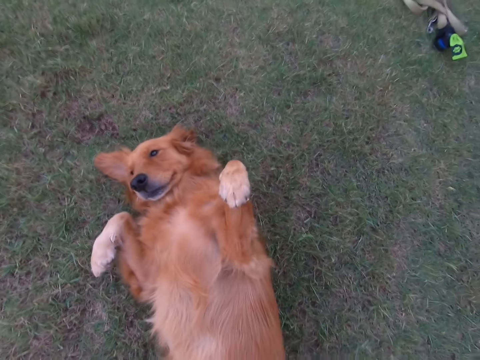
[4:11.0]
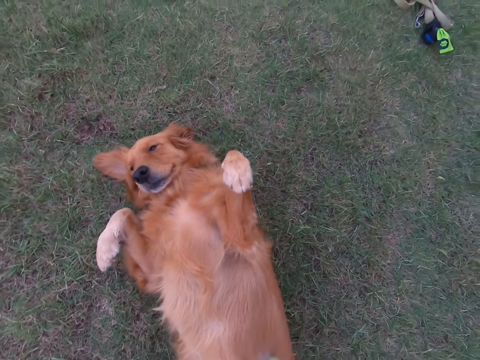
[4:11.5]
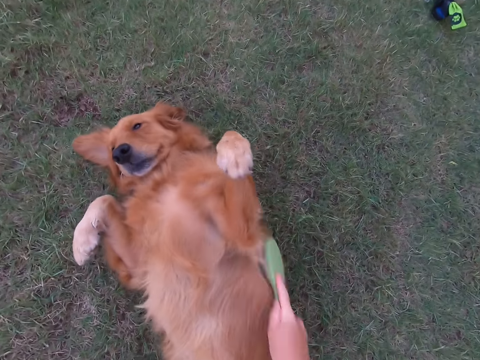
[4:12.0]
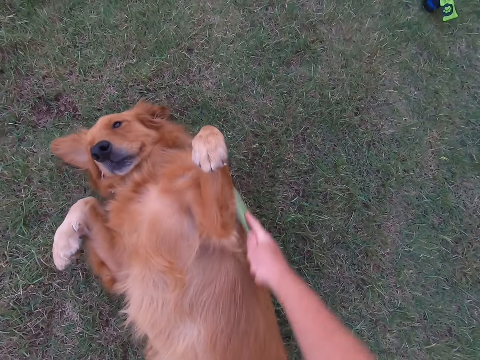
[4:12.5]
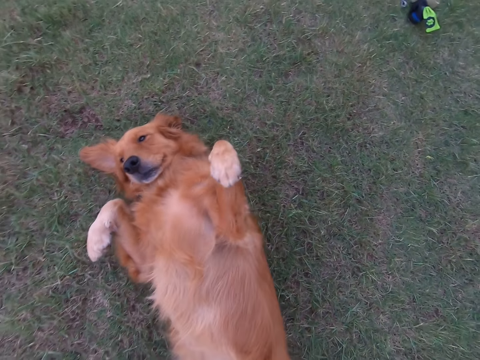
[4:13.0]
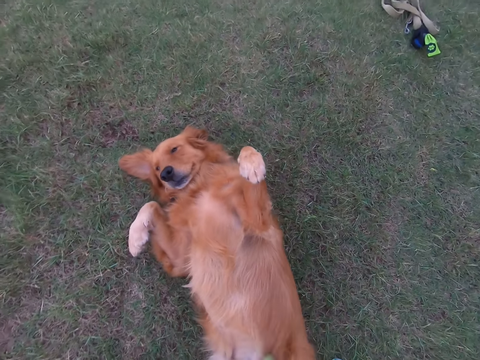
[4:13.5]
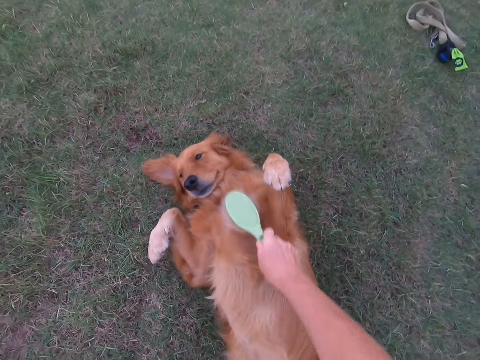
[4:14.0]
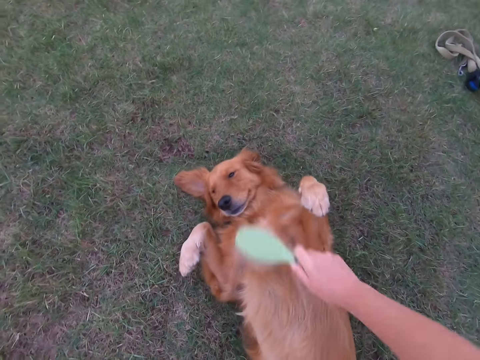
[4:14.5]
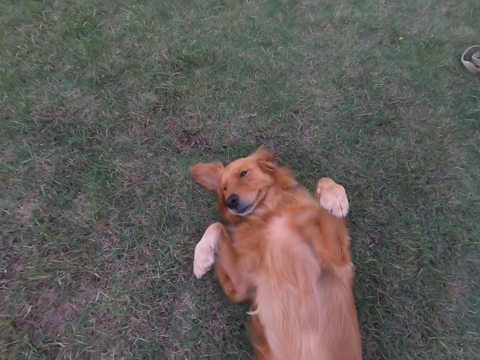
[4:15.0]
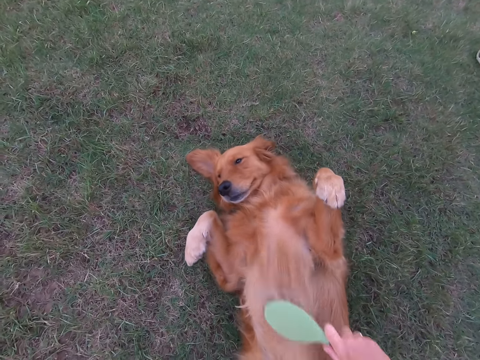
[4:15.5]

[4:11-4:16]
The camera wearer brushes the dog.

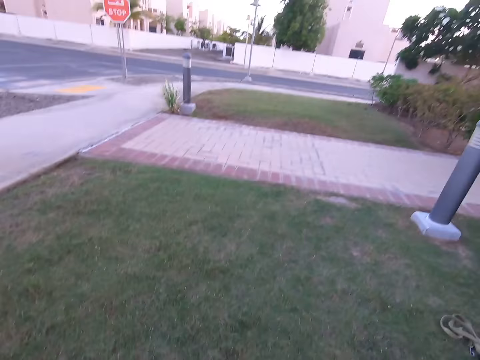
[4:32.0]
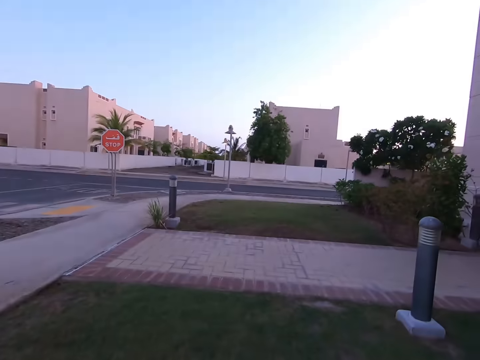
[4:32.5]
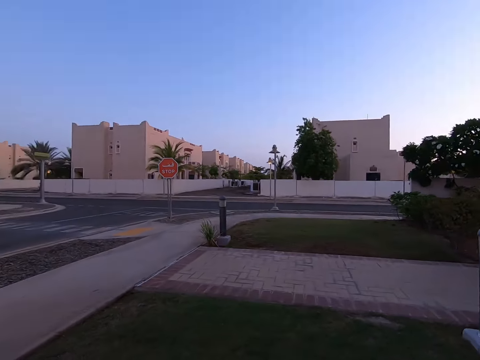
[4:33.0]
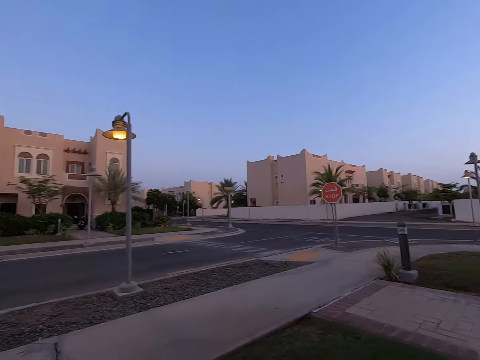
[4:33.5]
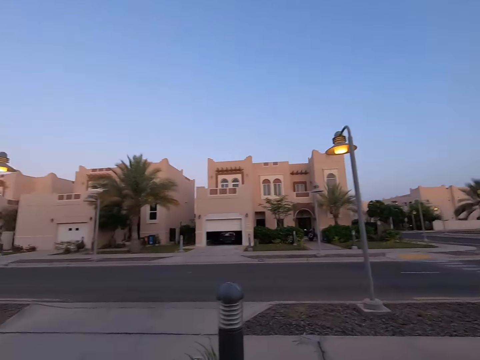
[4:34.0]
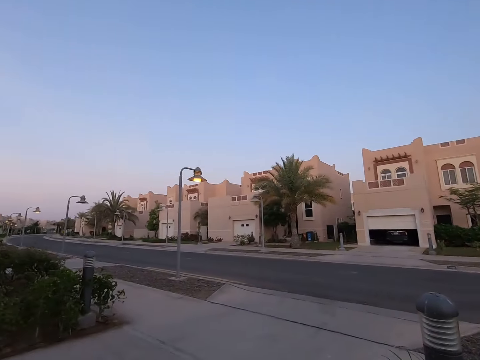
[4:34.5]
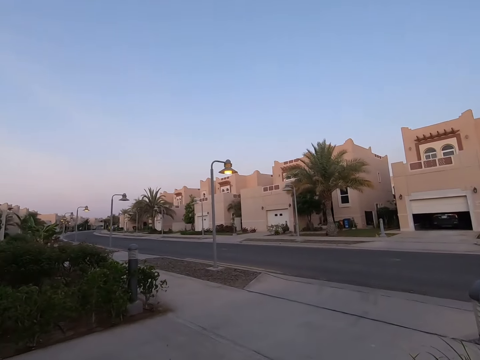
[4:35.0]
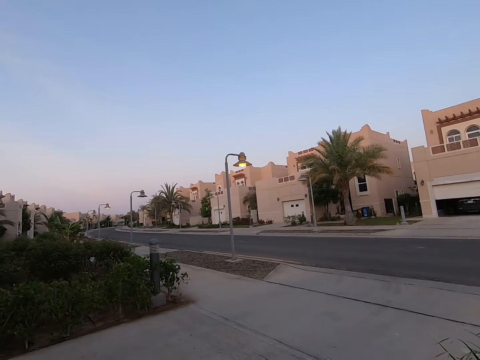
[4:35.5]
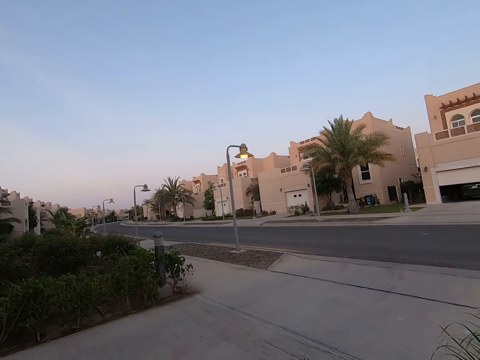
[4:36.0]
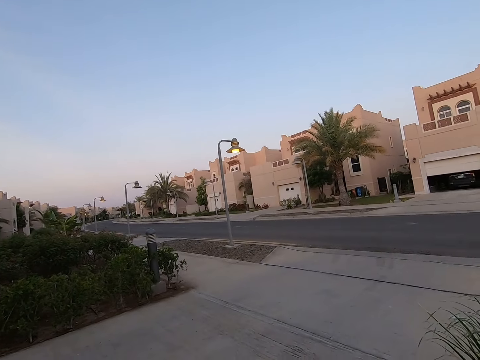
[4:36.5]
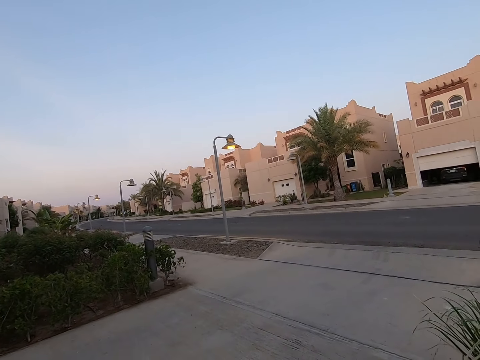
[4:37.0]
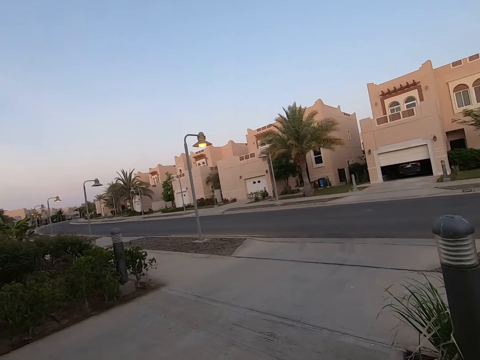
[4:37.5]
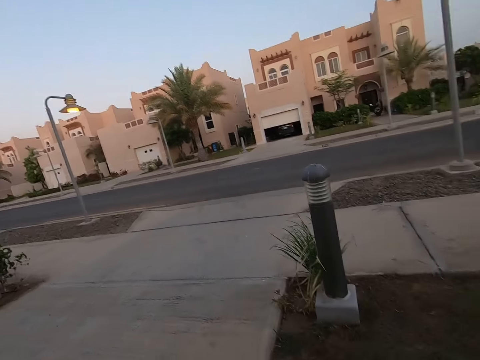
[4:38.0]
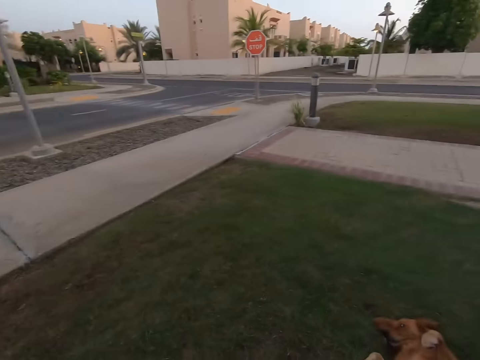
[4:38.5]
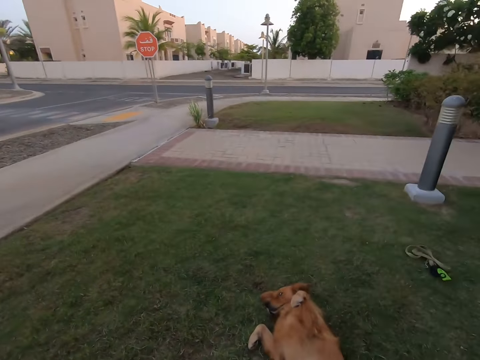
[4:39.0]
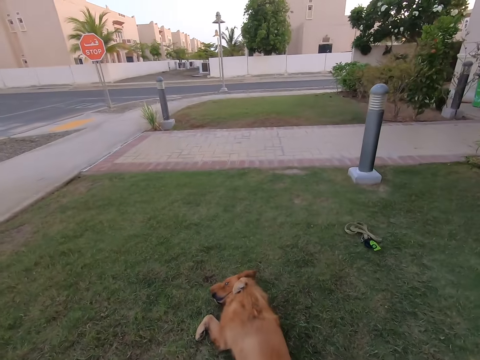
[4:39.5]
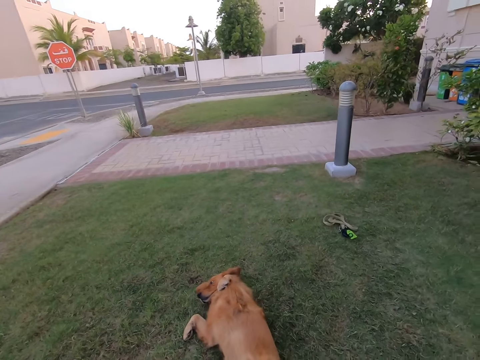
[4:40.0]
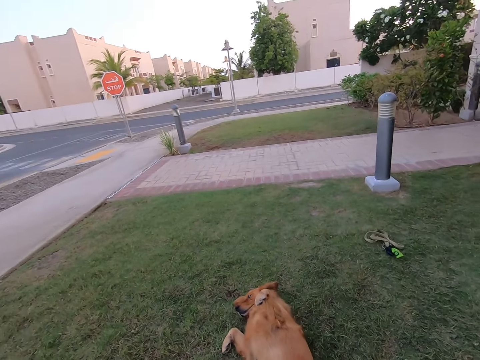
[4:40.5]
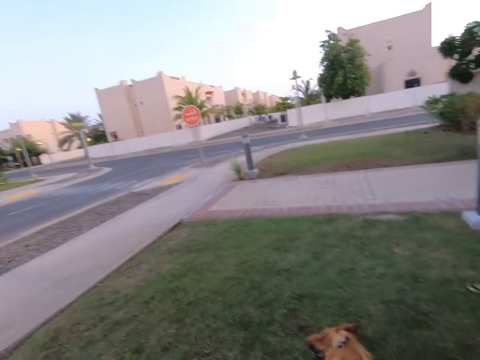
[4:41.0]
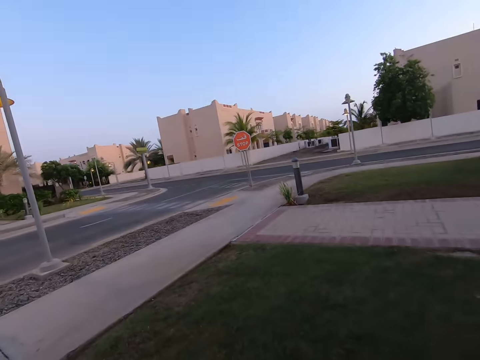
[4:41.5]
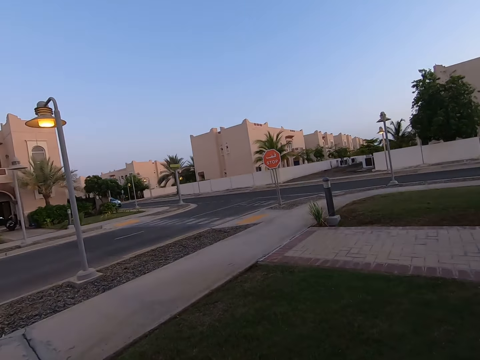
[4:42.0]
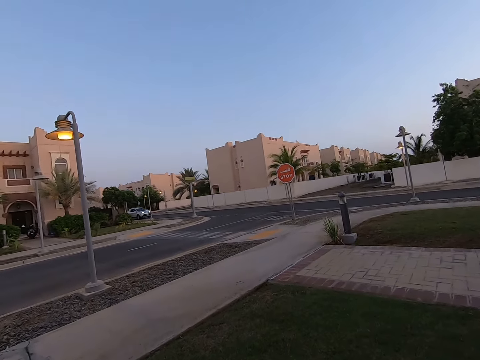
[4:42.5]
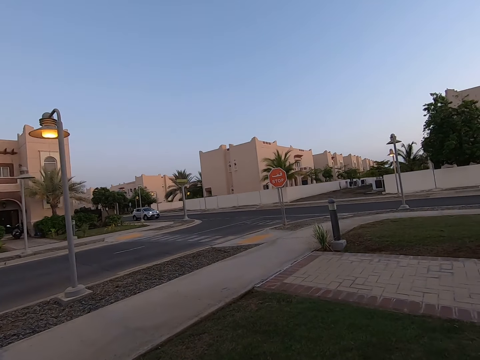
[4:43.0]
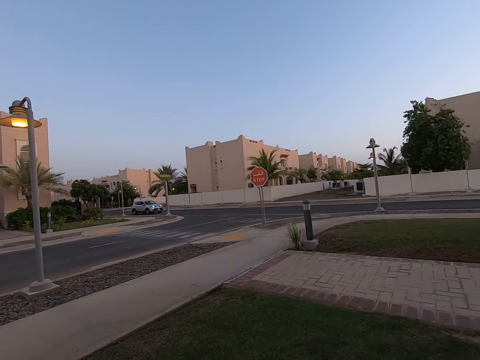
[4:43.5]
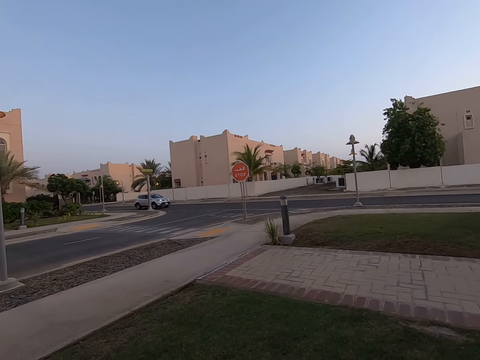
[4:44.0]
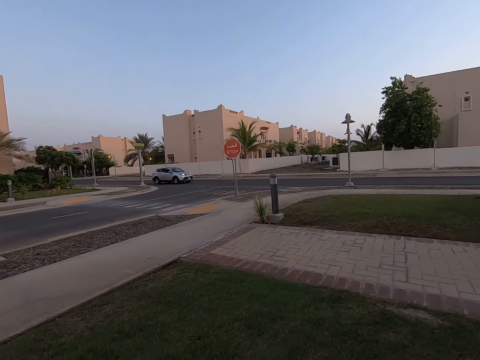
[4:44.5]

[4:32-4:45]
The camera wearer looks around the road or field.

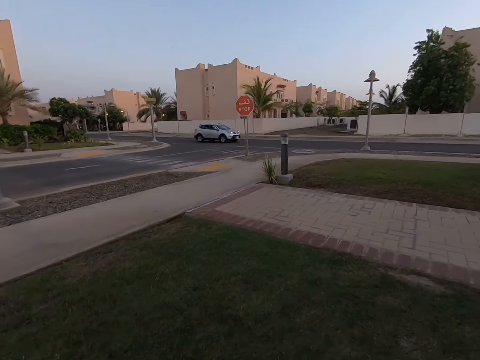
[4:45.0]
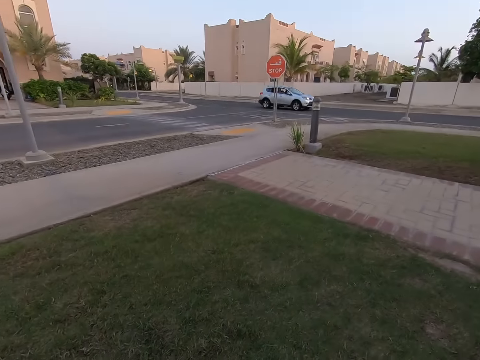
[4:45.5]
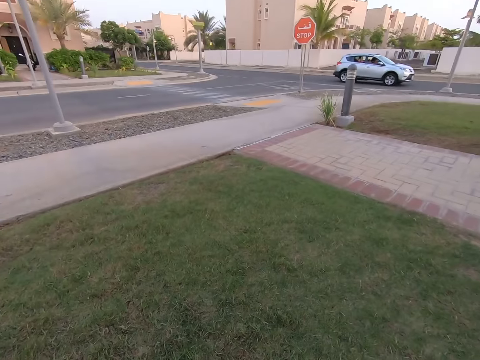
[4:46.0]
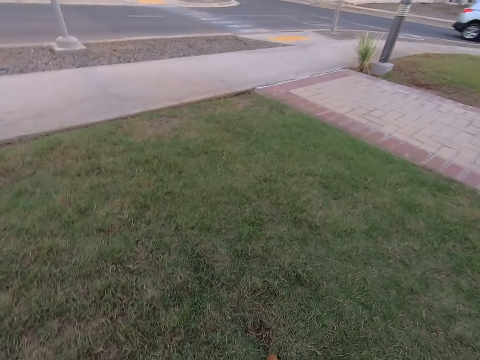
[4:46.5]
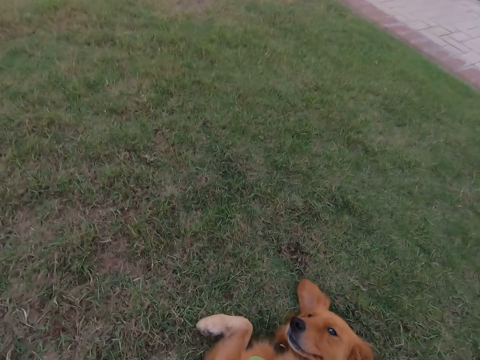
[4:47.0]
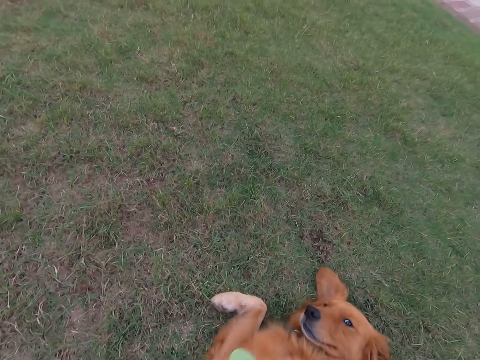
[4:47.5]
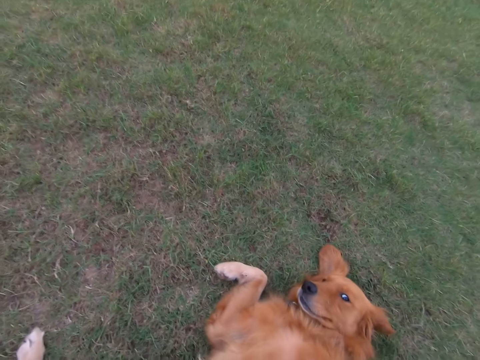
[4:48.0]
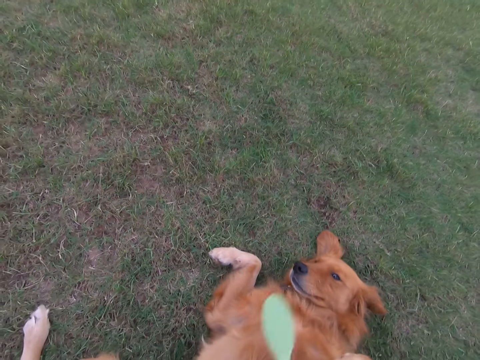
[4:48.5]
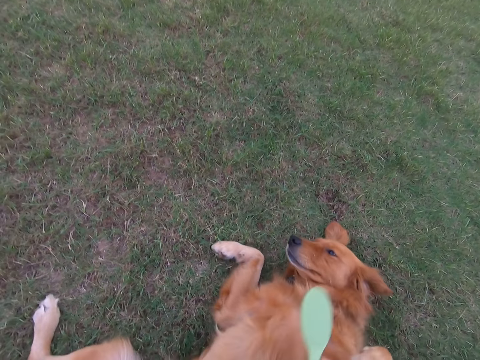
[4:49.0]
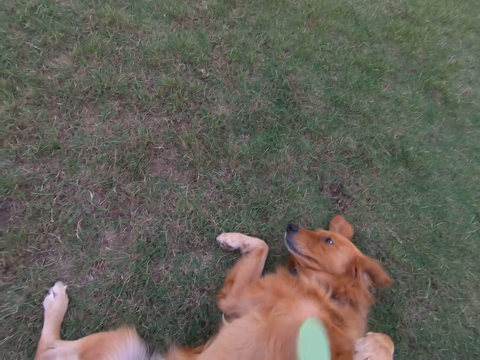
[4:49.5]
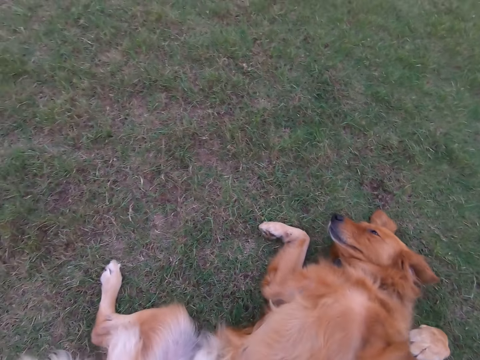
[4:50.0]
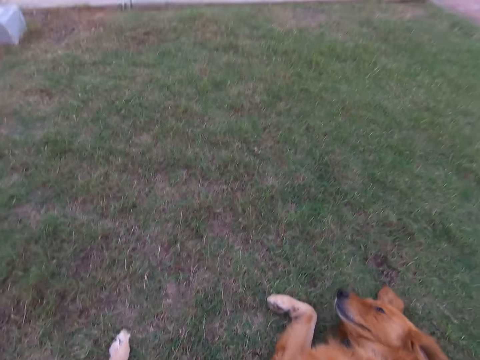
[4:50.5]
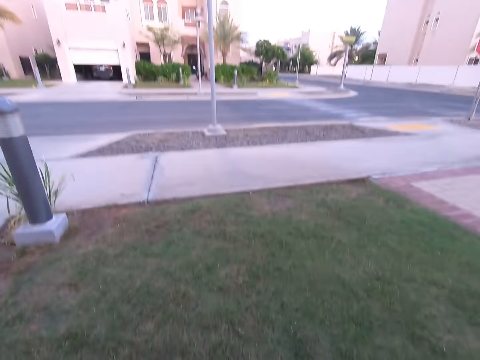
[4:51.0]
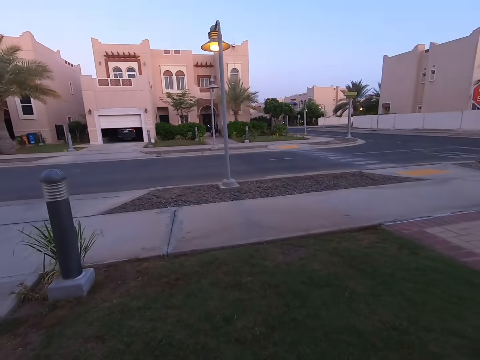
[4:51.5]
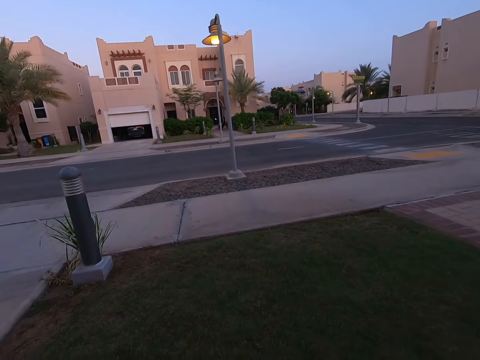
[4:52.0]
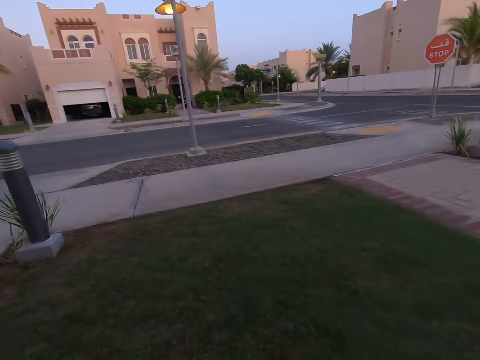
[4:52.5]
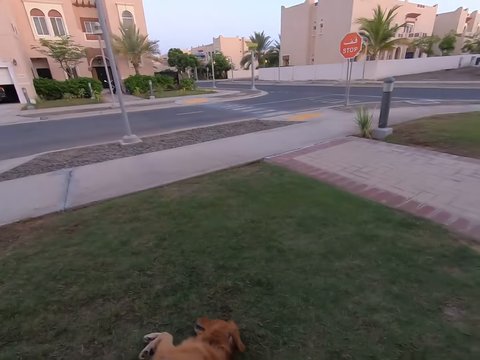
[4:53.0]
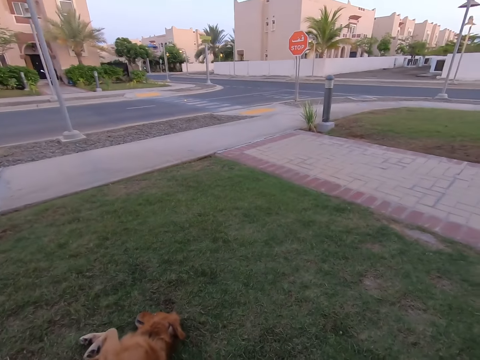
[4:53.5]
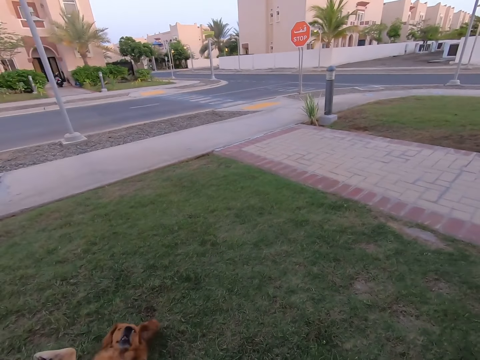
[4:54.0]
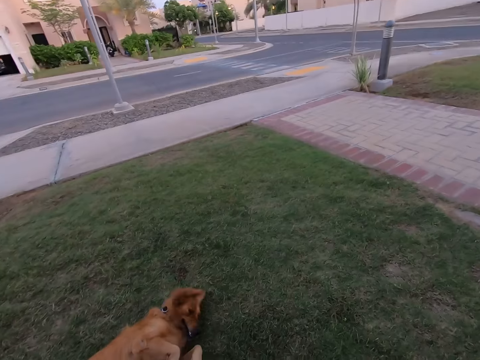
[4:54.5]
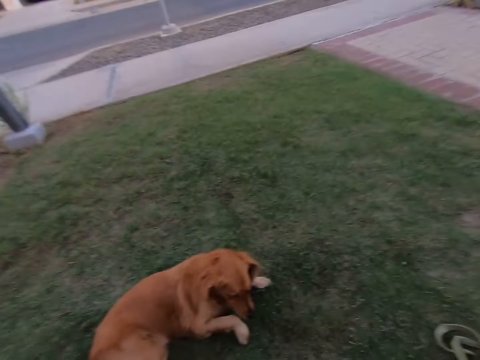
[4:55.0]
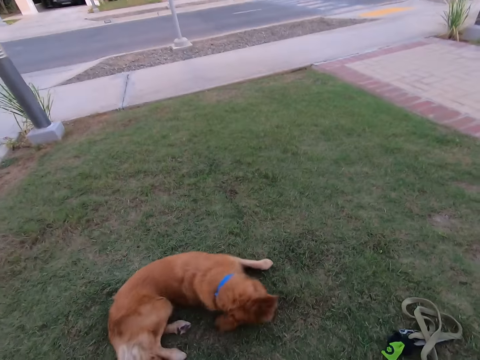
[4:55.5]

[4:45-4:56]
The camera wearer scrubs the dog with the comb. They look around the compound.
